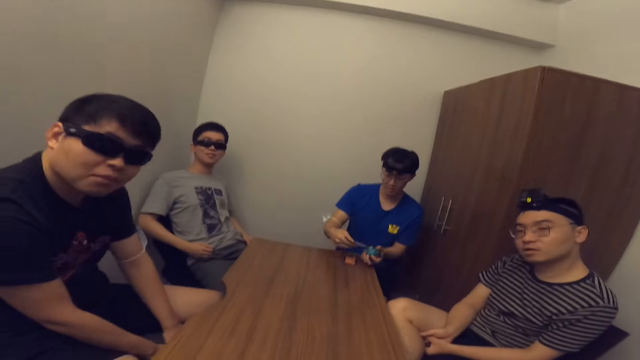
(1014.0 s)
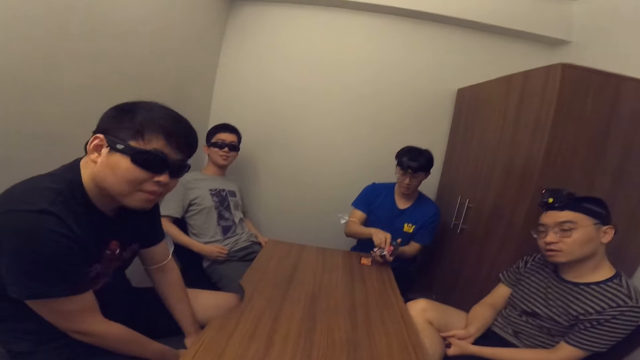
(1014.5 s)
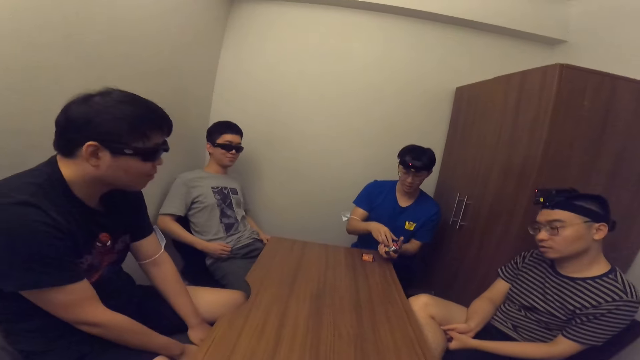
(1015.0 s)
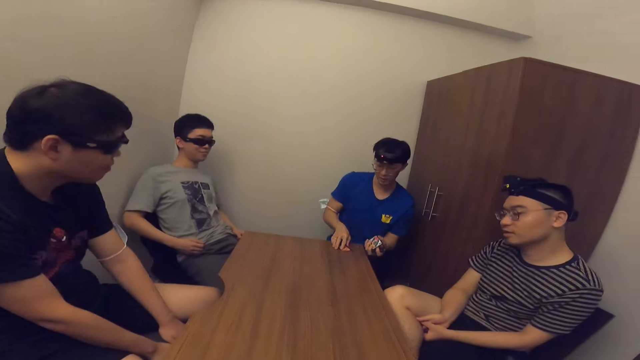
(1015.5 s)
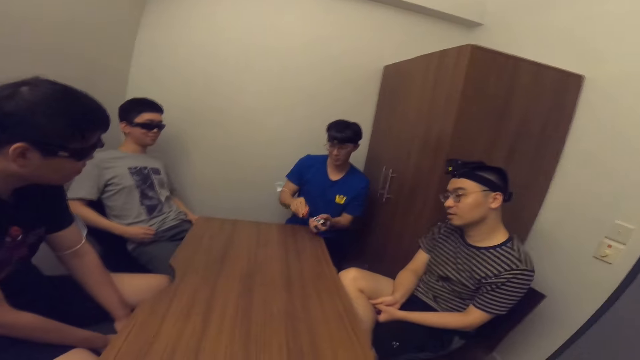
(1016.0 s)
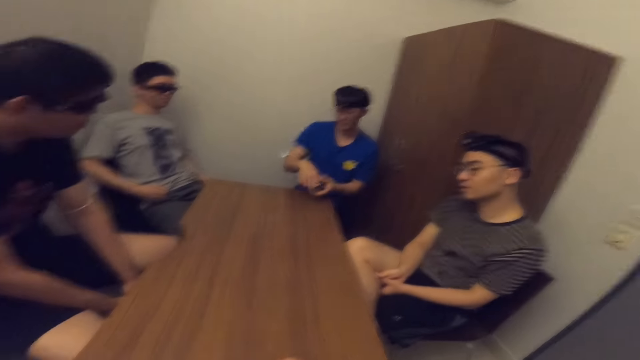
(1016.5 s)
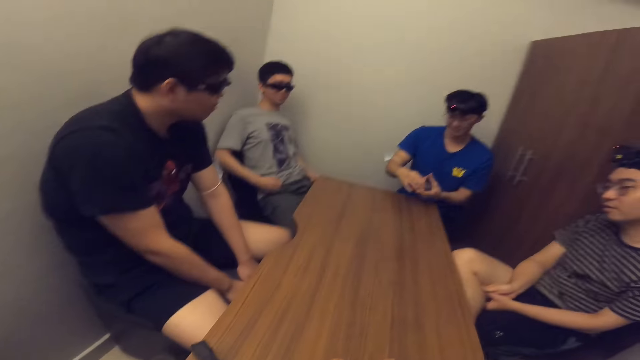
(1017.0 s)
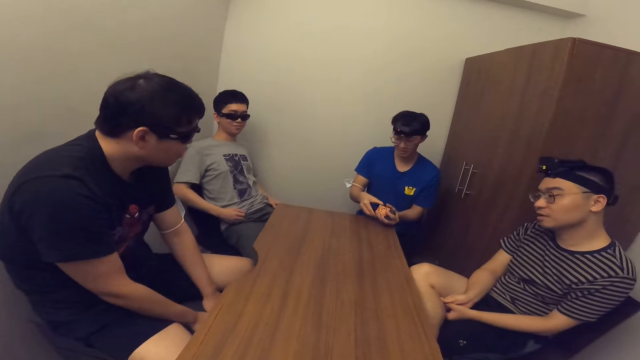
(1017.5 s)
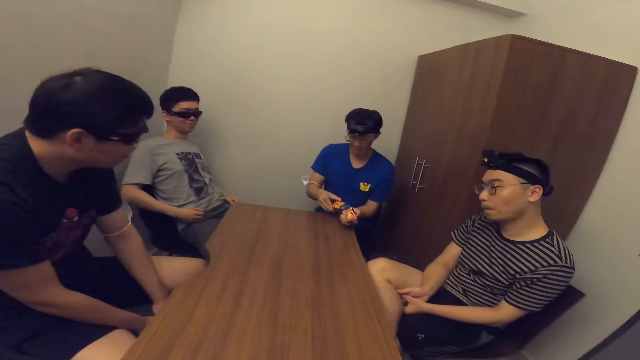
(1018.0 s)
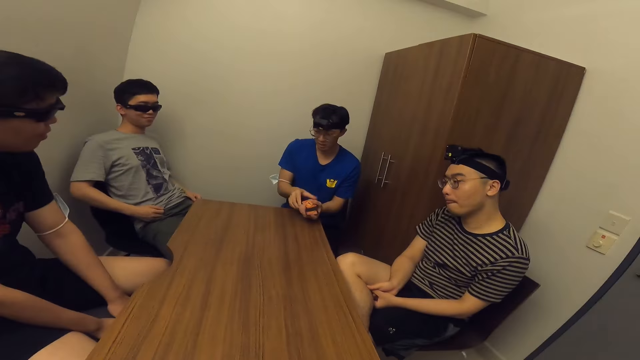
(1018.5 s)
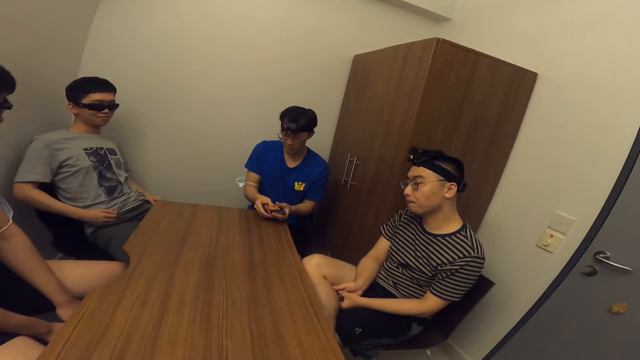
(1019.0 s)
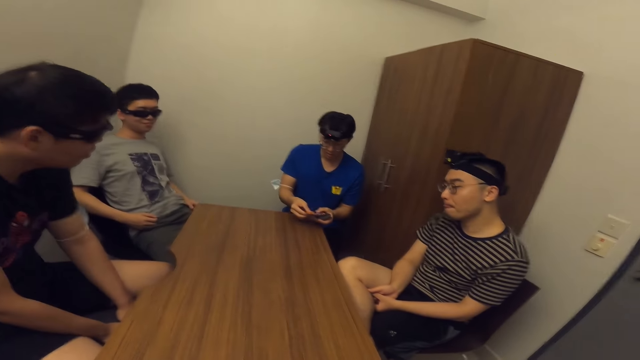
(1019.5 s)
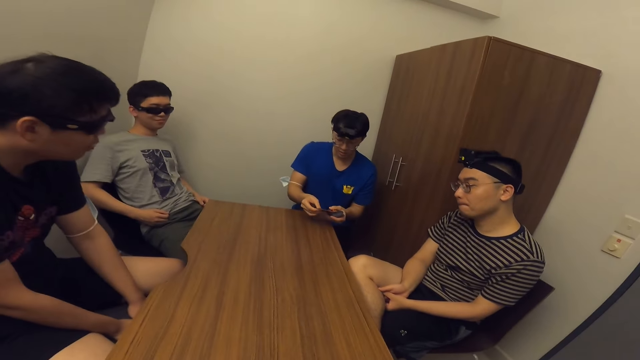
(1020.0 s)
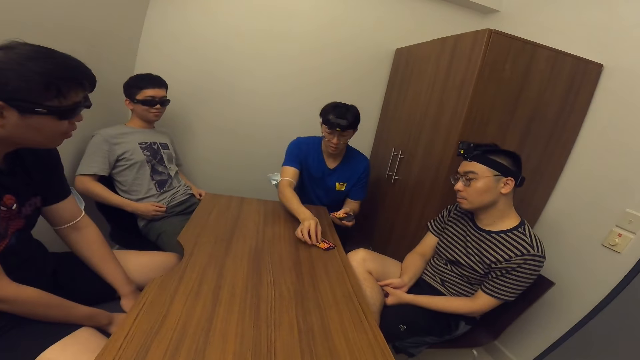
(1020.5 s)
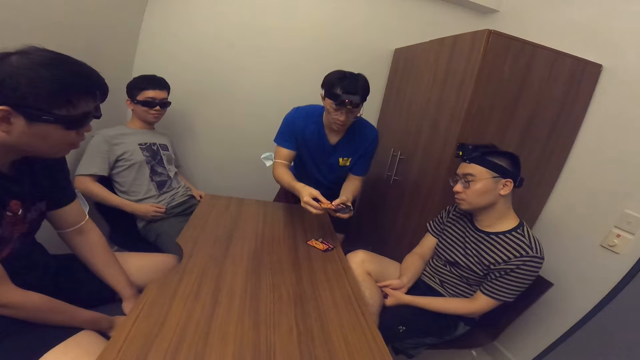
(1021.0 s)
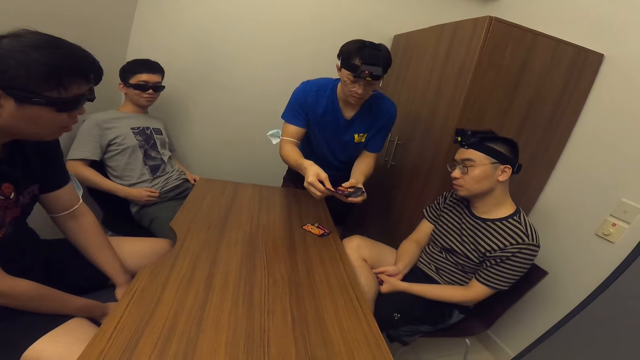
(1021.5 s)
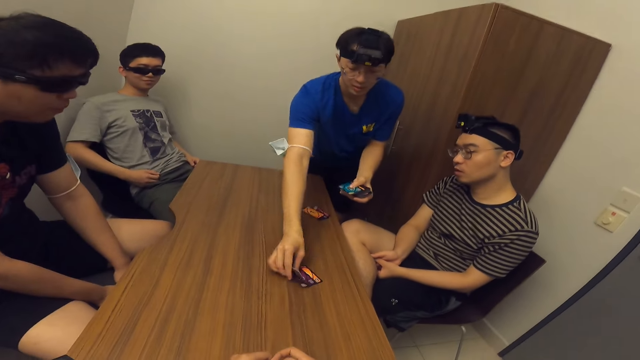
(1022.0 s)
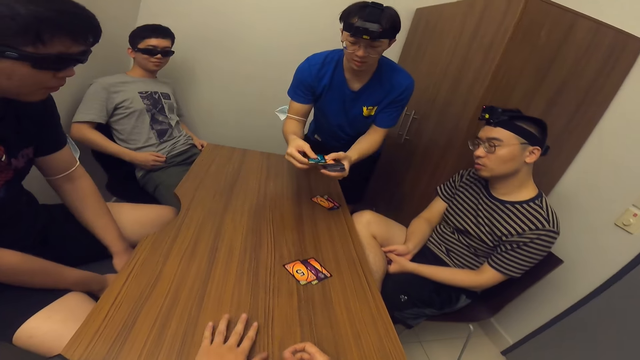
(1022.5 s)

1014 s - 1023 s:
The man shares the cards on the table and places the cards near another man.

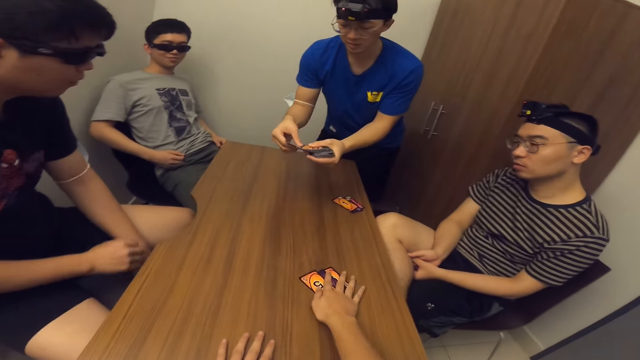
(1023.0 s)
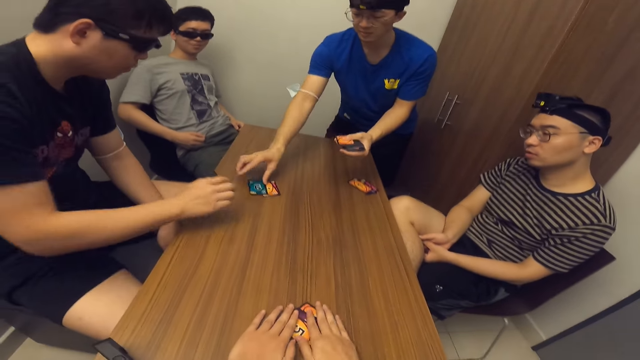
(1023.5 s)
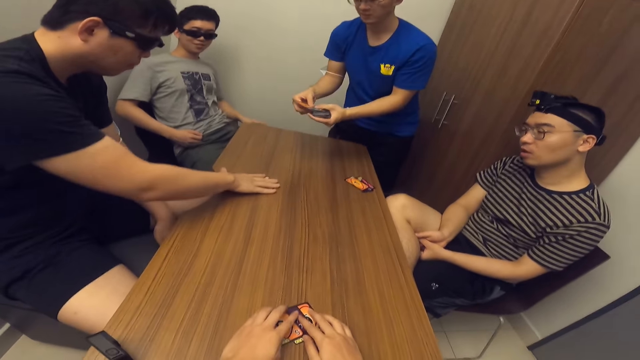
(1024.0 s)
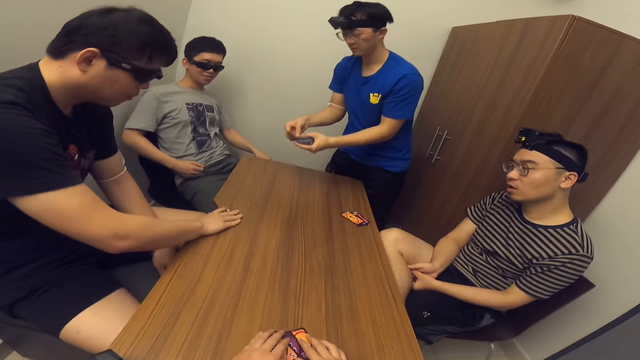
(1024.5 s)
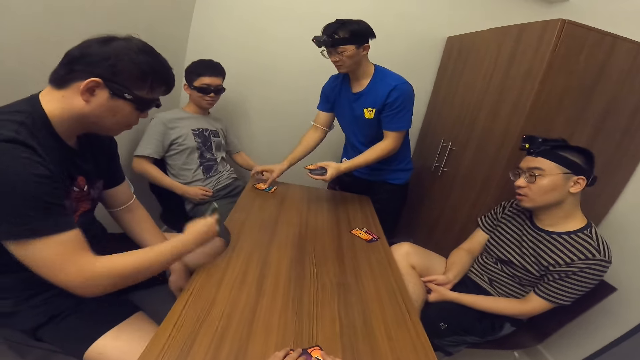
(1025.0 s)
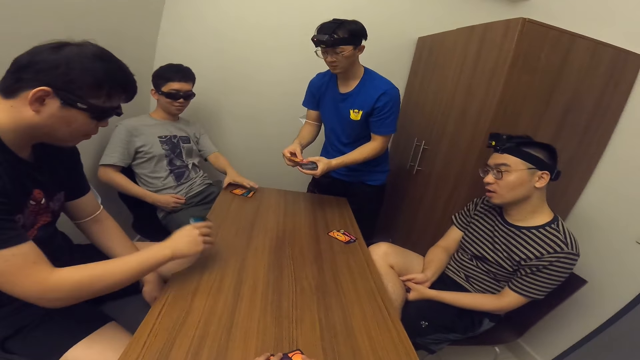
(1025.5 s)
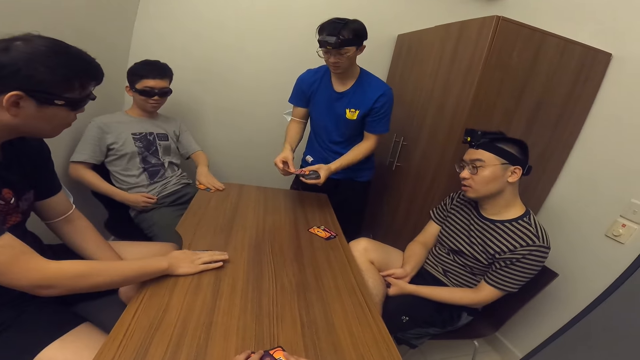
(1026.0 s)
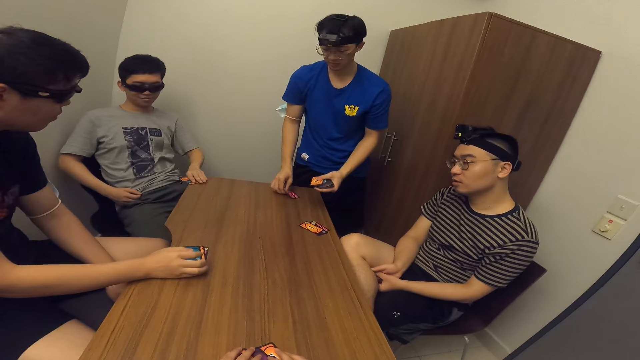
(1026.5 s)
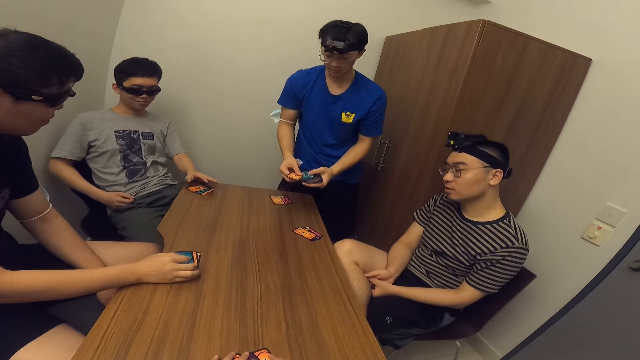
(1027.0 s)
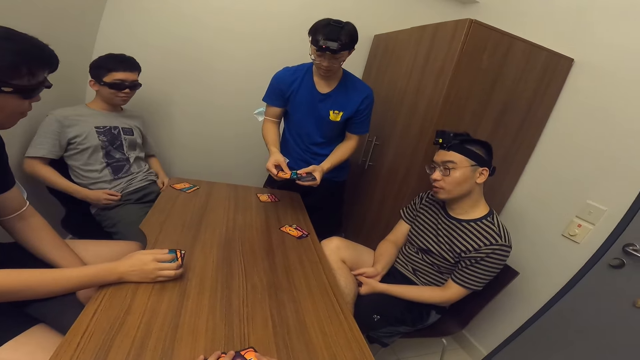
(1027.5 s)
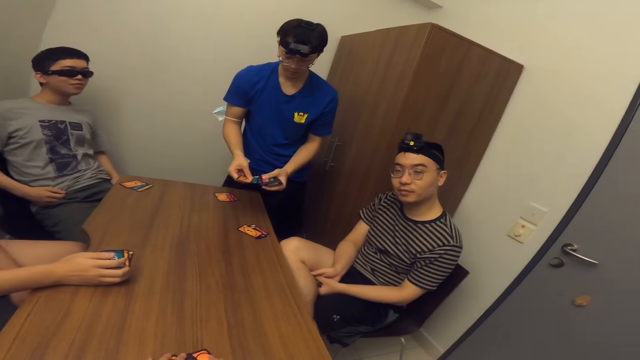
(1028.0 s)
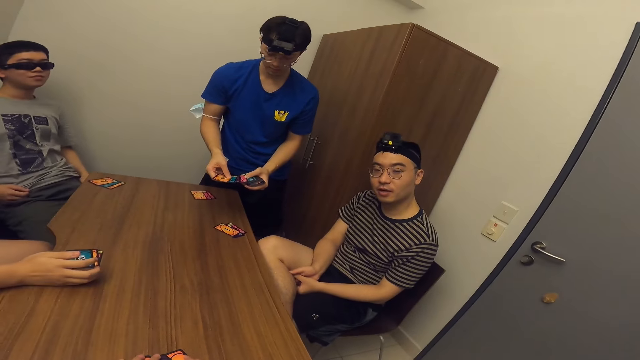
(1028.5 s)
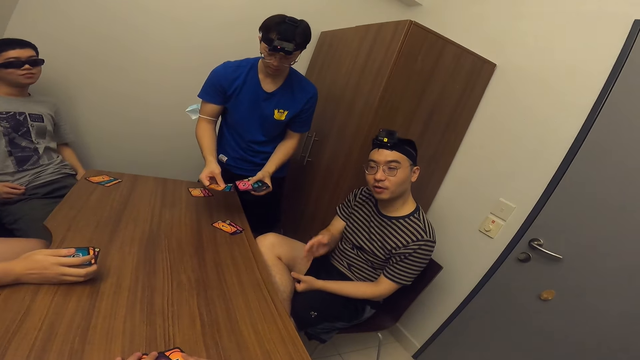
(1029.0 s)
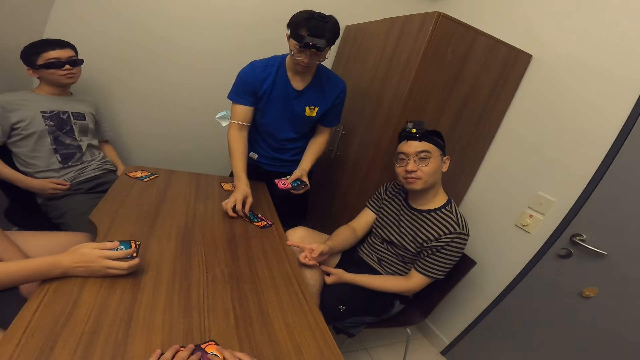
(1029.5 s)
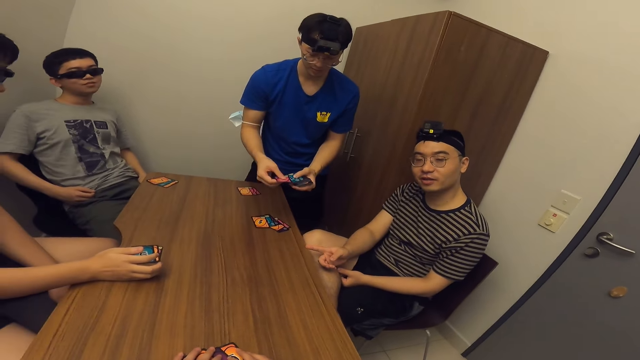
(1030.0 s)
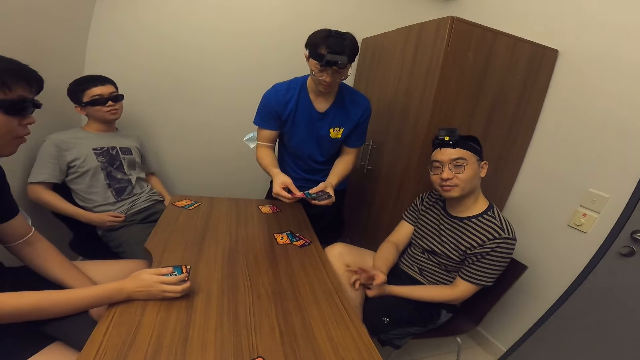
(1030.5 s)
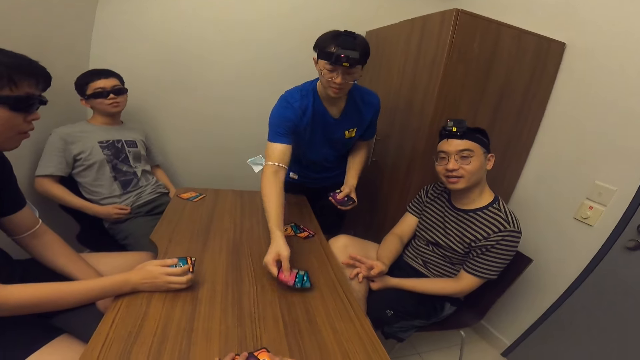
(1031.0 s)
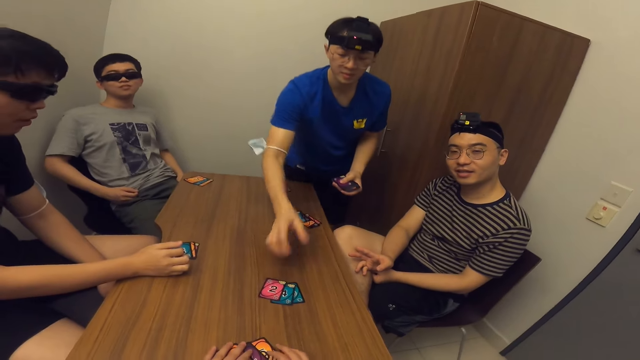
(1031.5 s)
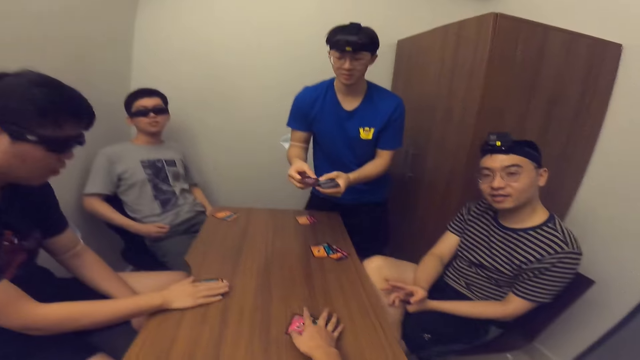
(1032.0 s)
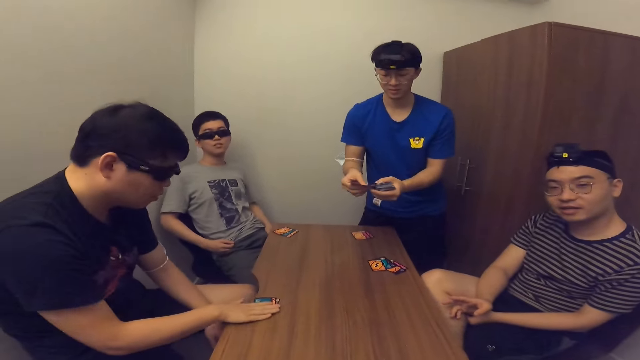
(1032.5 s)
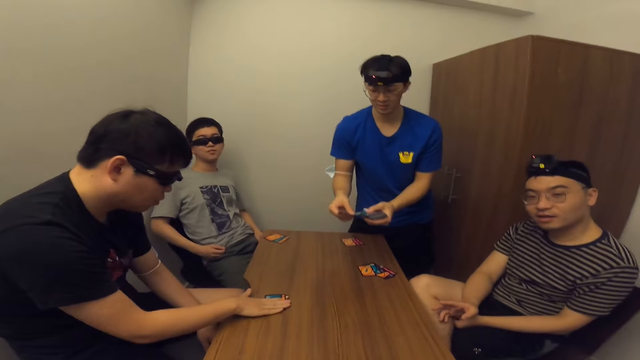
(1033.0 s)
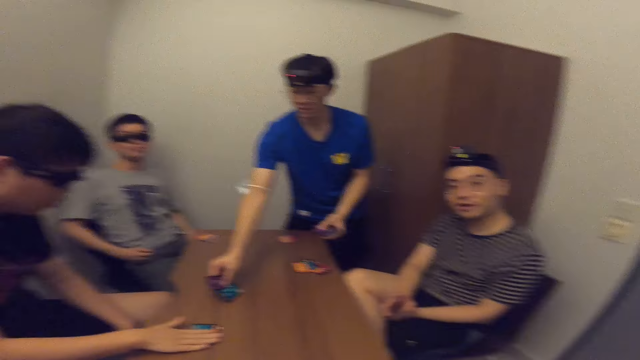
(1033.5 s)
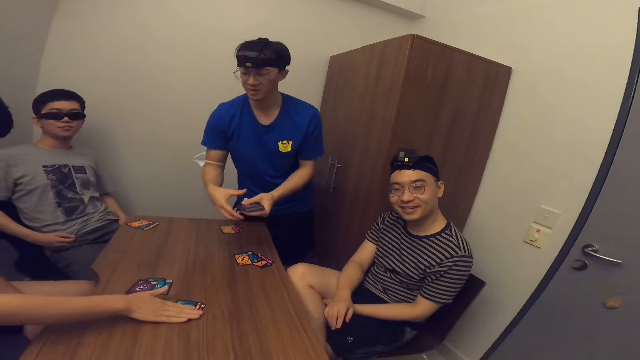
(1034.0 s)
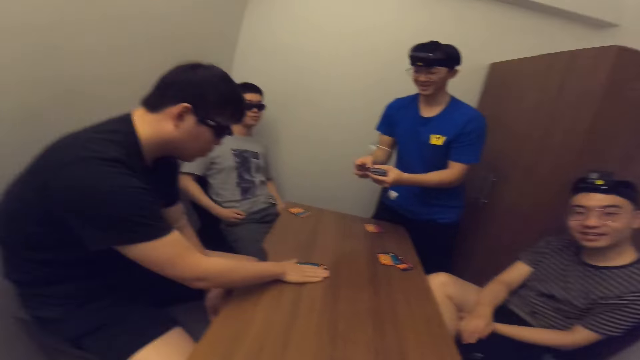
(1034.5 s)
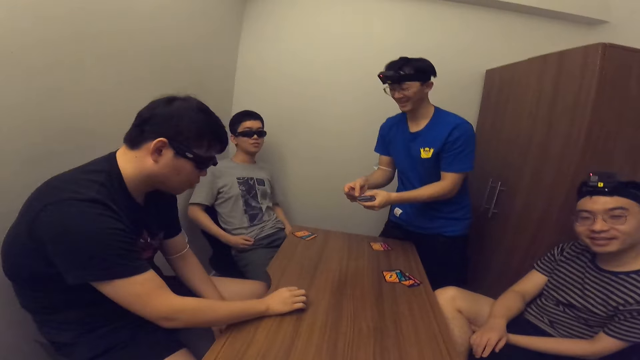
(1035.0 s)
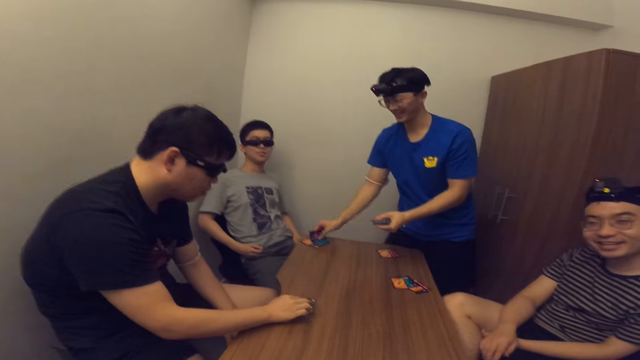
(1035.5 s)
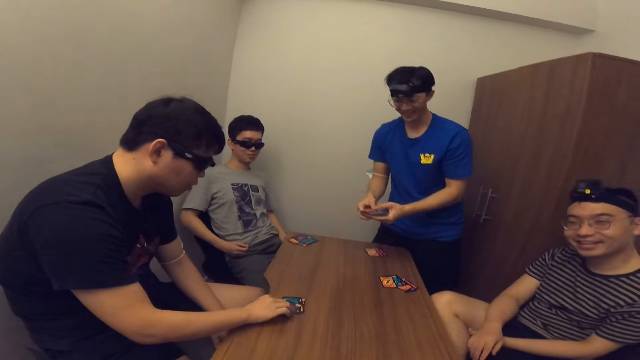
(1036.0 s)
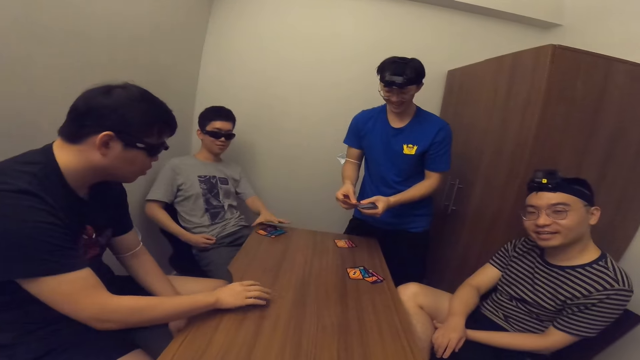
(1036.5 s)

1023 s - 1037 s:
The camera wearer picks his cards with both hands. A man places the cards near another man. The other man picks his cards with his right hand. The first man places the cards near a third man. Another man touches his cards with his left hand. The first man places the cards on the table. Another man talks to the camera wearer. The first man places the cards on the table. The camera wearer picks up the cards. He moves his cards with his right hand. The second man moves his cards on the table with his right hand.
